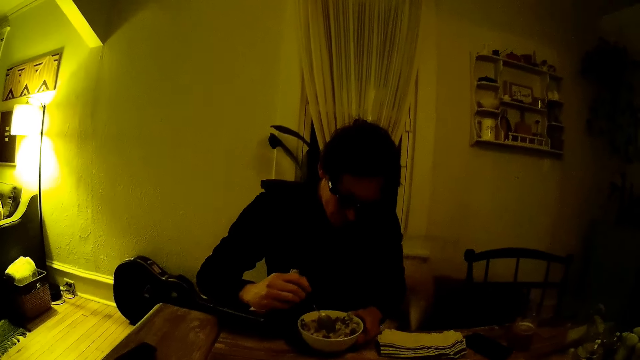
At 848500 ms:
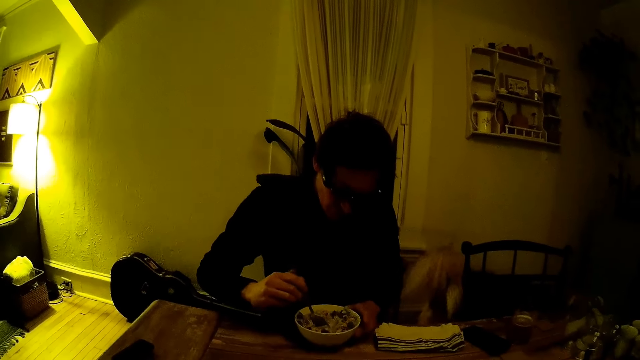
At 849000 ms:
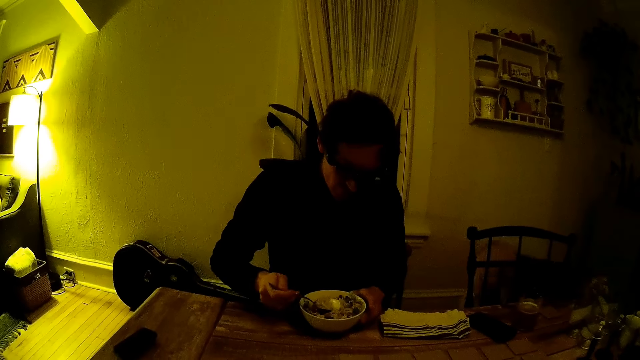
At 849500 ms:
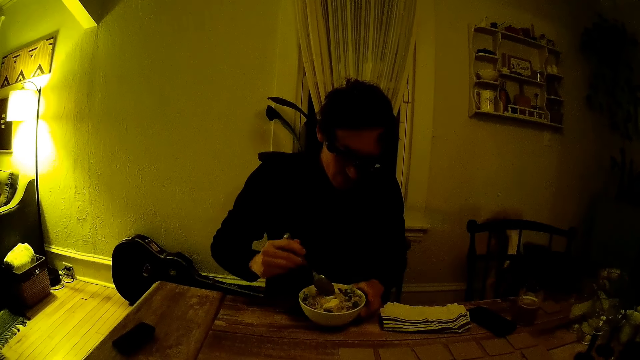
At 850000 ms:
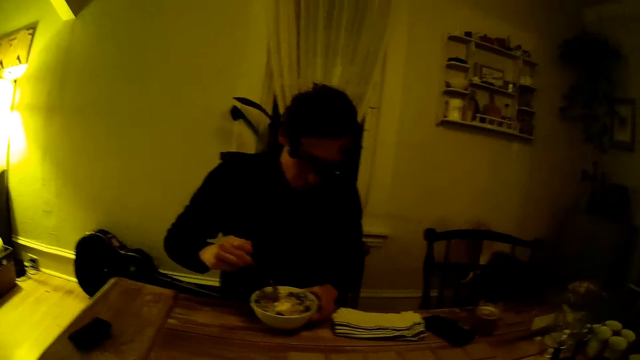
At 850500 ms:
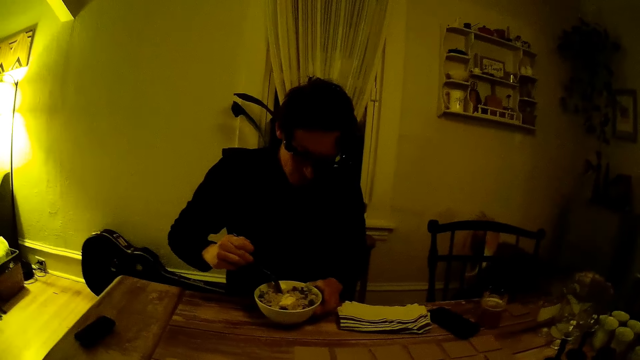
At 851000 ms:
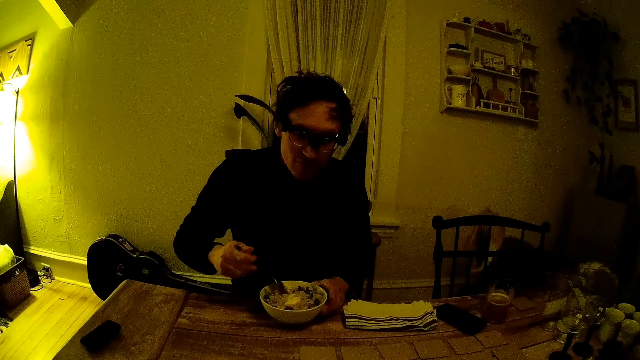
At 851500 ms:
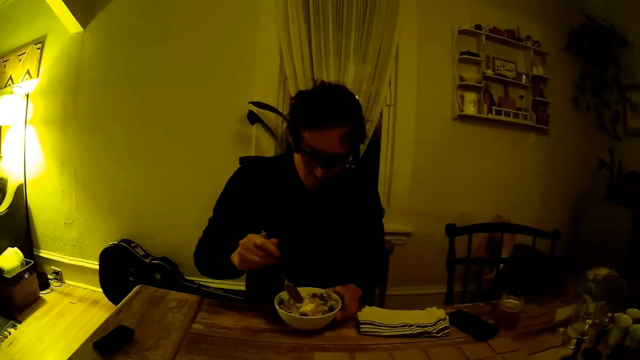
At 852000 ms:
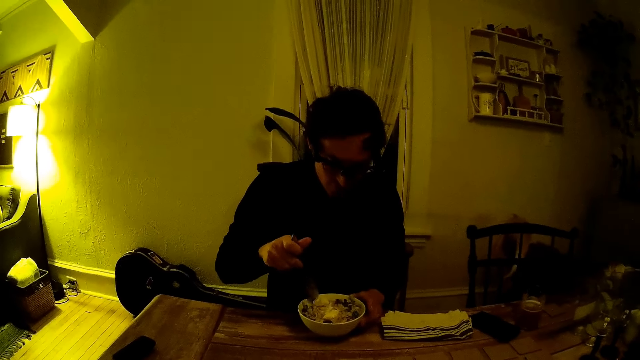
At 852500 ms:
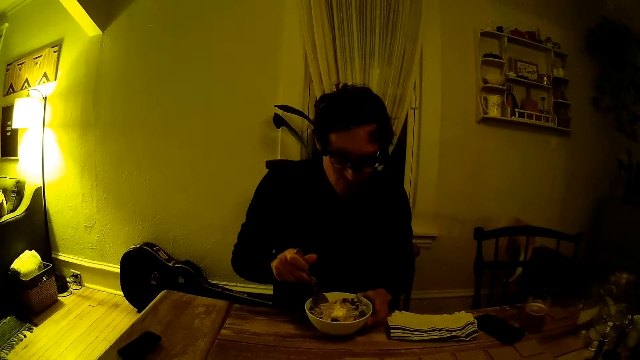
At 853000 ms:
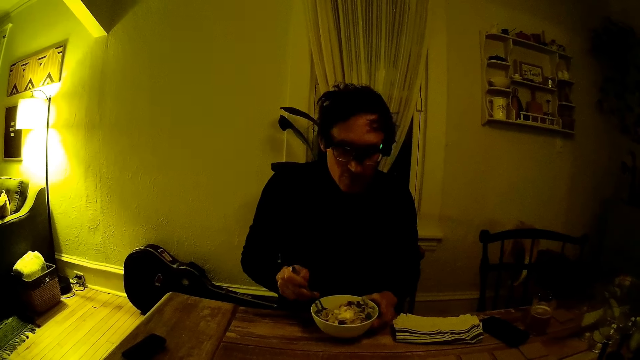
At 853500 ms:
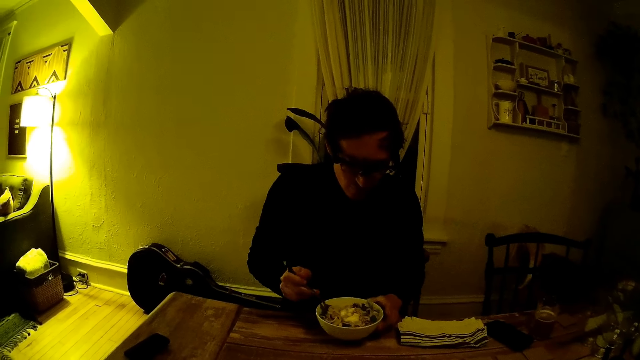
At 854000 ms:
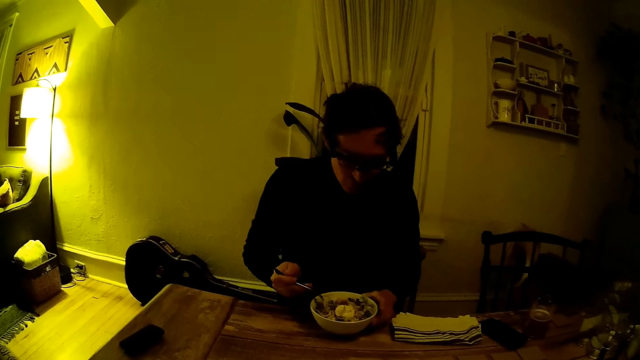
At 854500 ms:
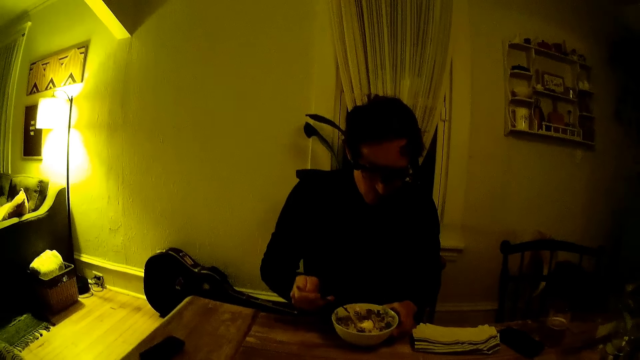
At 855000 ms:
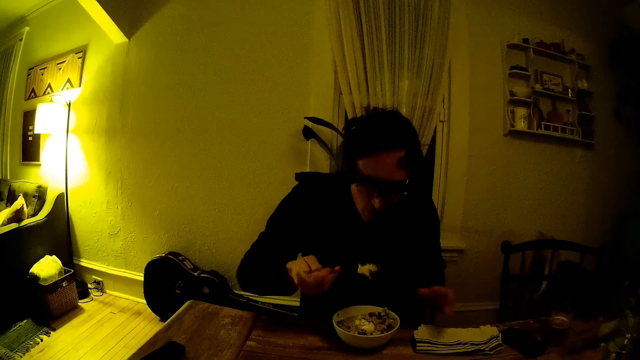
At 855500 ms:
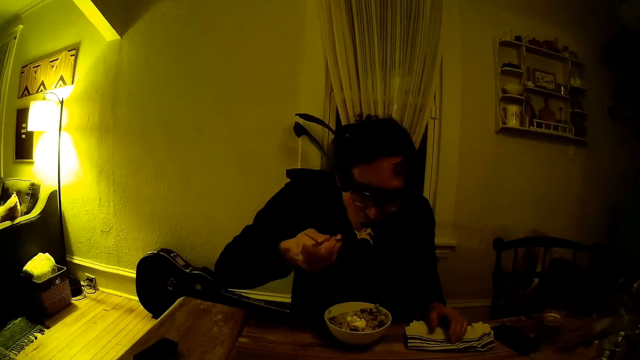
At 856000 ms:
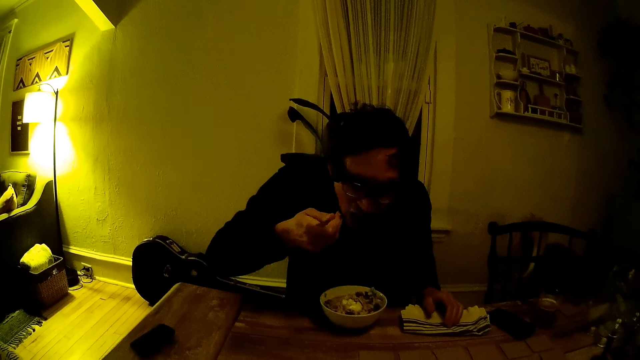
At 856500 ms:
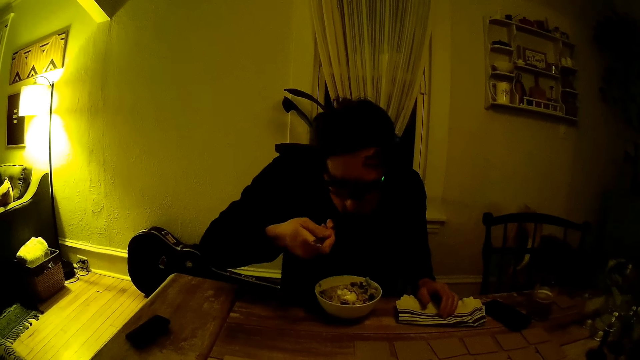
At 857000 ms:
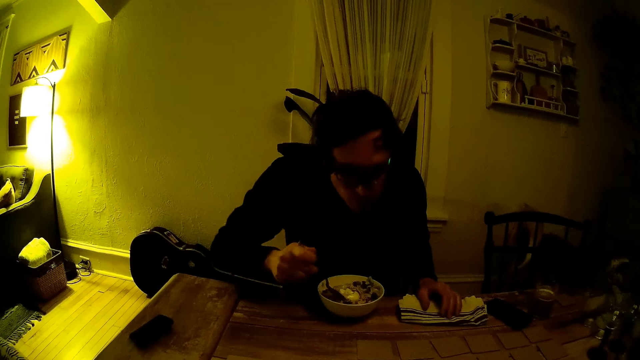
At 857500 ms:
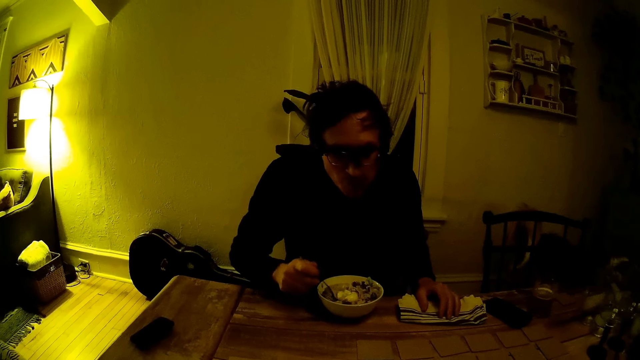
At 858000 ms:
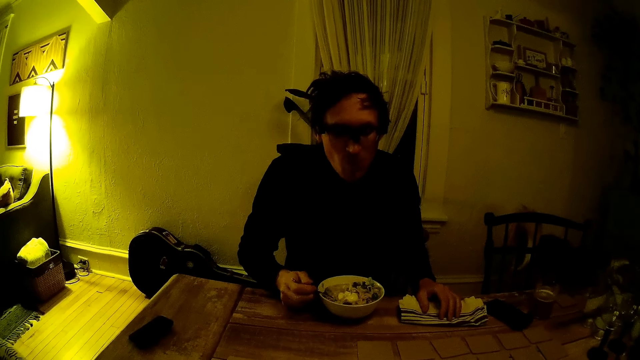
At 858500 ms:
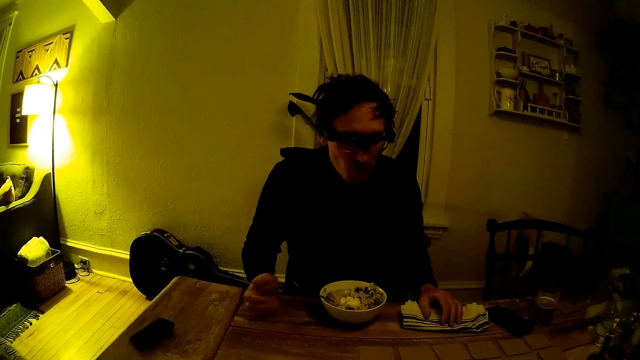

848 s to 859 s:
The man picks the cereal with the spoon in his right hand. He picks the cereal again. He eats the cereal with the spoon in his right hand.

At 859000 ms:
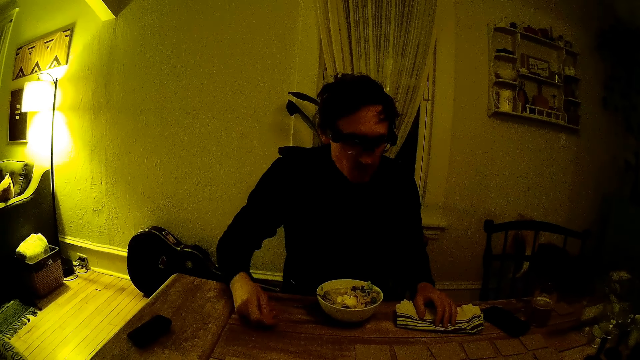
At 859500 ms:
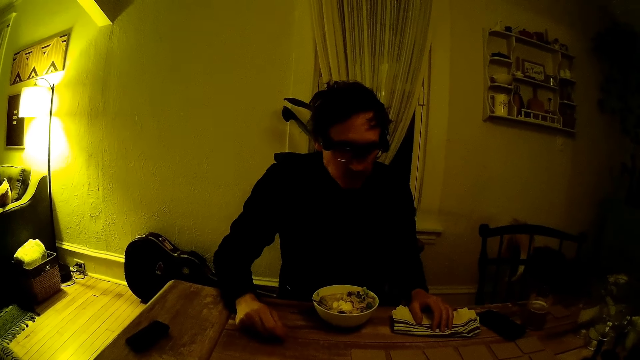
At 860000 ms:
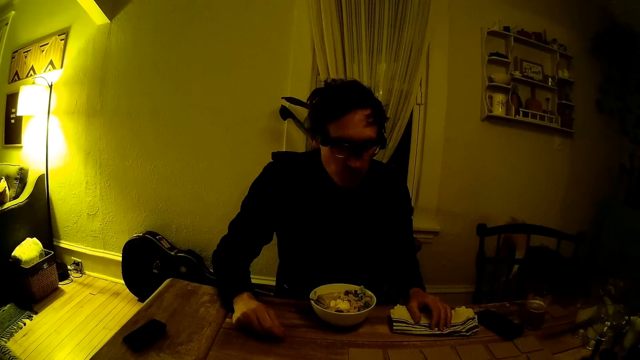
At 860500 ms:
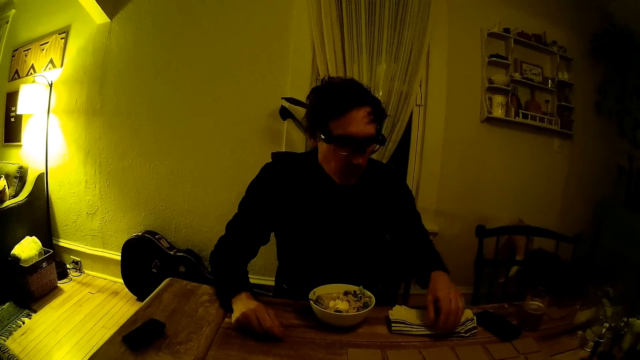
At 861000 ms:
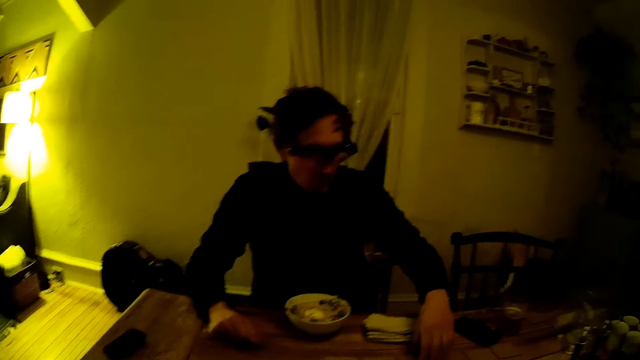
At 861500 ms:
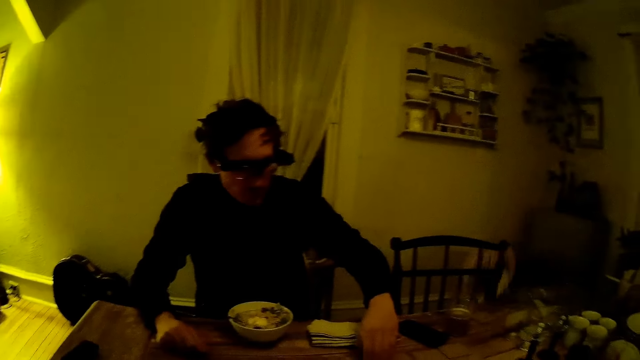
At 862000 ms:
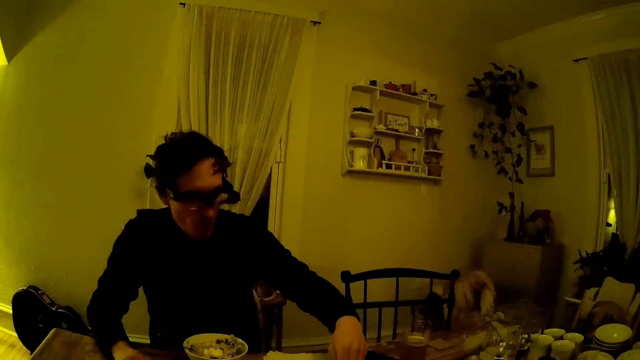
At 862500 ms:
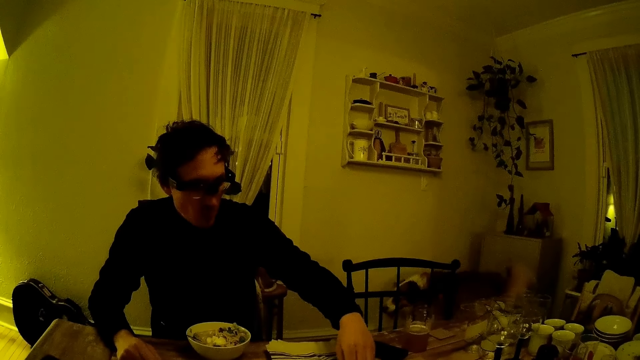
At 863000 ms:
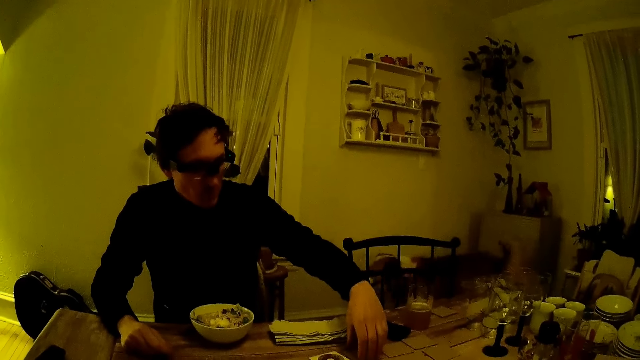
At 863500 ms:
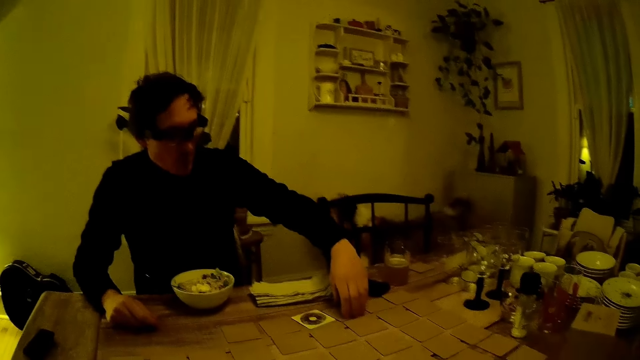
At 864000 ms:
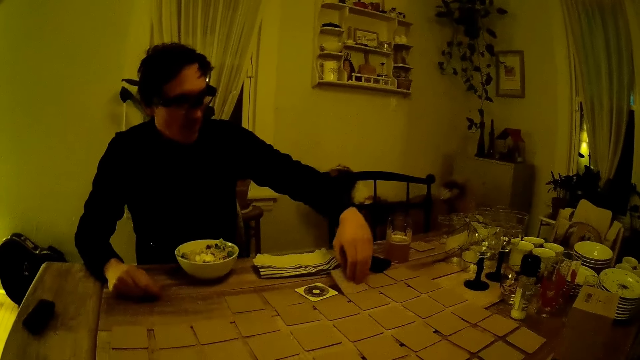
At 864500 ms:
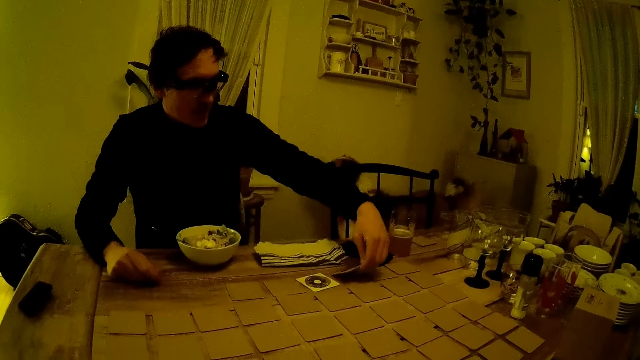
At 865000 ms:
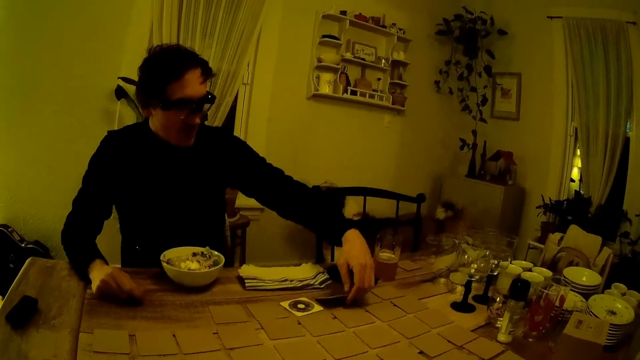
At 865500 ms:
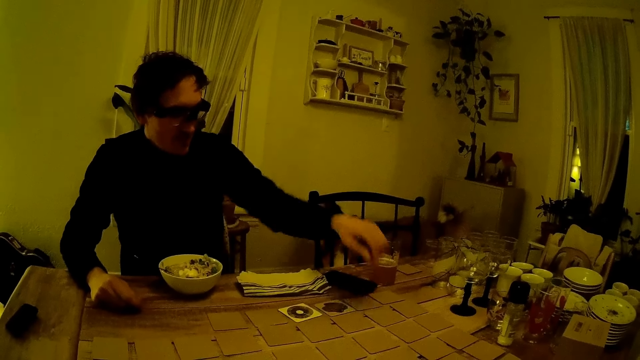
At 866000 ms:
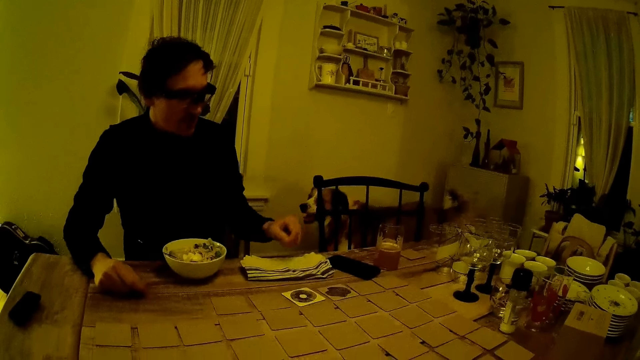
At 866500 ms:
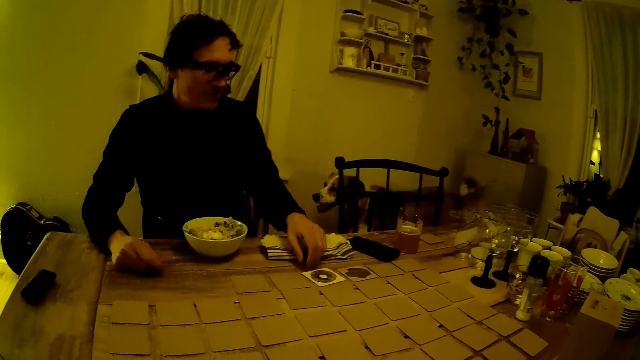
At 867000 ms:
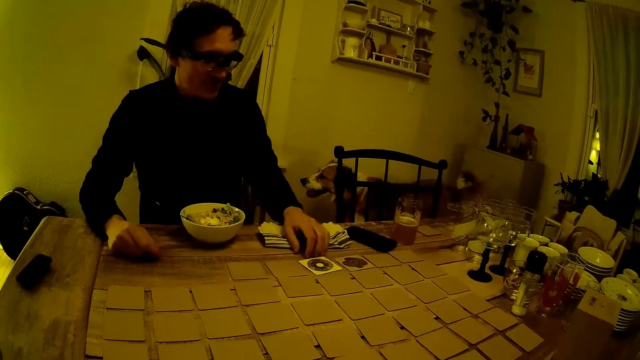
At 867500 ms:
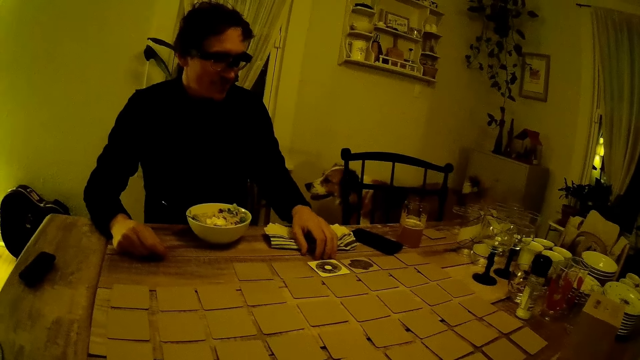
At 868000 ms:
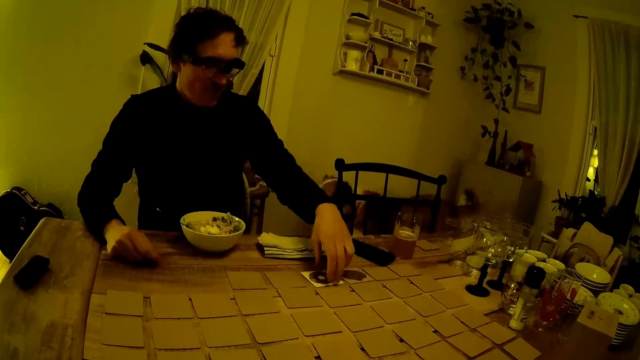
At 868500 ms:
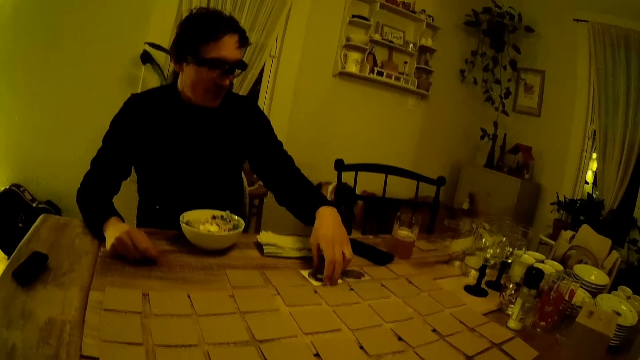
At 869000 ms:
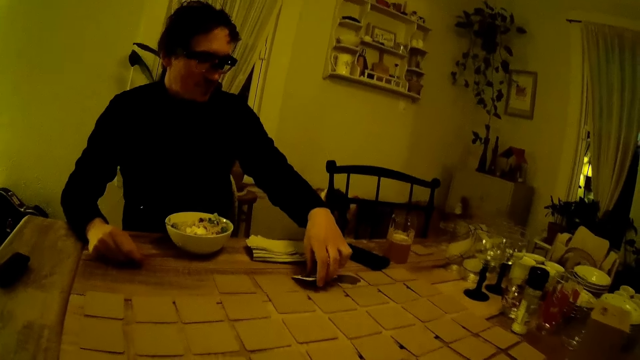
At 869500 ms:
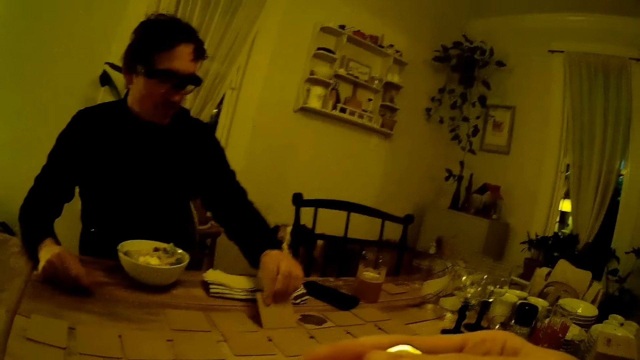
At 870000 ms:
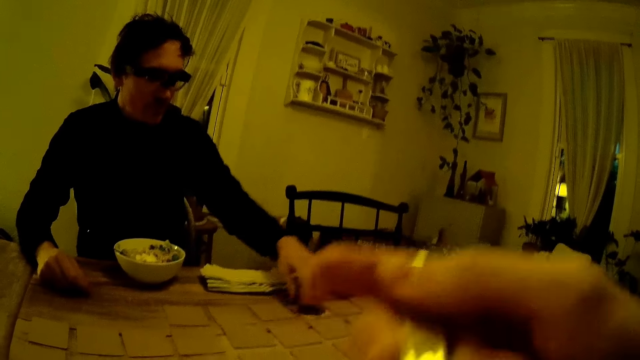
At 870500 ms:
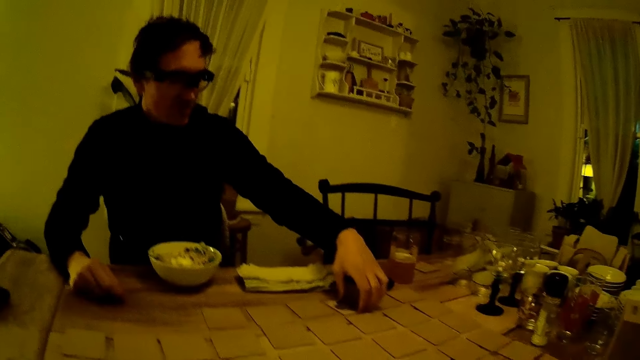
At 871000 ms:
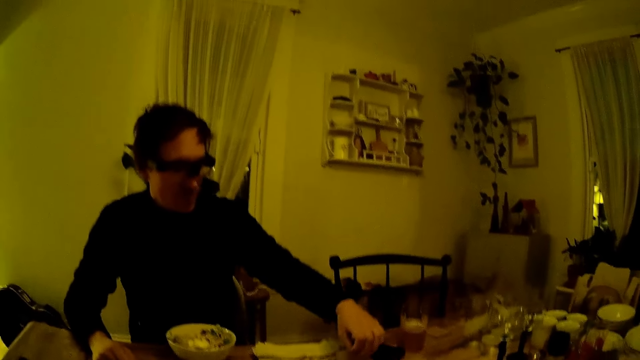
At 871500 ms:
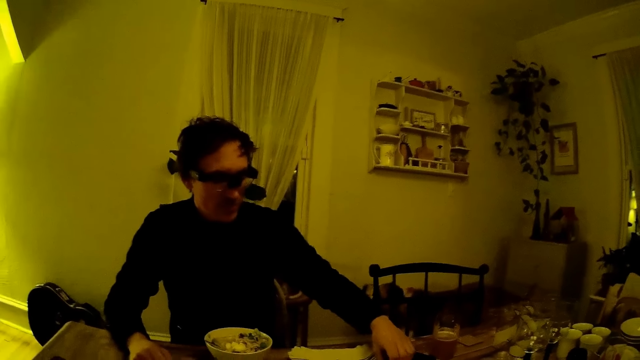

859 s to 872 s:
The man opens a card on the table with his left hand. He opens the card again. He drops the card on the table with his left hand and turns the card over on the table with his left hand. The camera wearer lifts the spoon with her right hand. She eats the food with the spoon. The man turns the card over on the table with his left hand.
